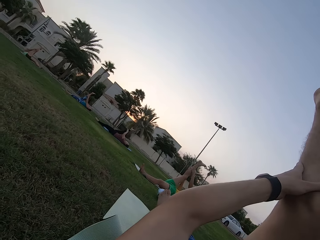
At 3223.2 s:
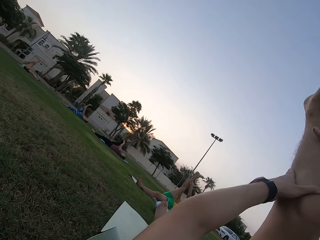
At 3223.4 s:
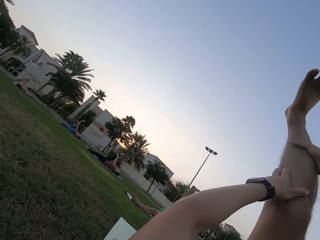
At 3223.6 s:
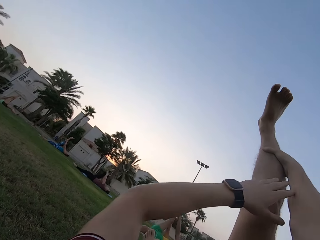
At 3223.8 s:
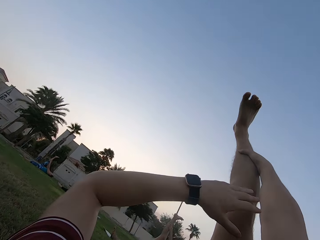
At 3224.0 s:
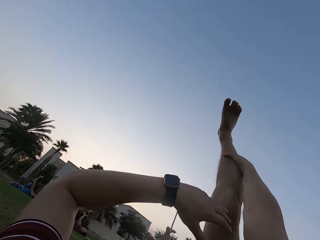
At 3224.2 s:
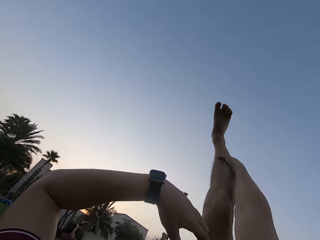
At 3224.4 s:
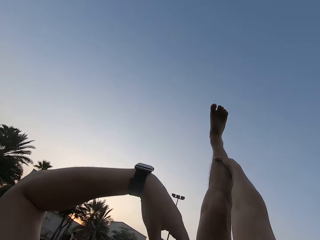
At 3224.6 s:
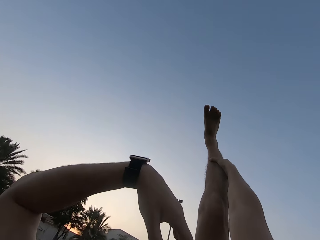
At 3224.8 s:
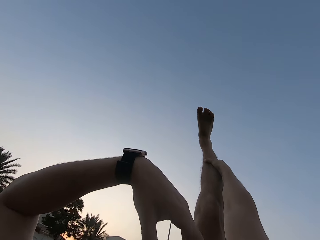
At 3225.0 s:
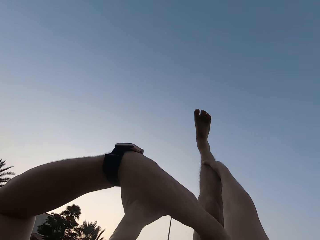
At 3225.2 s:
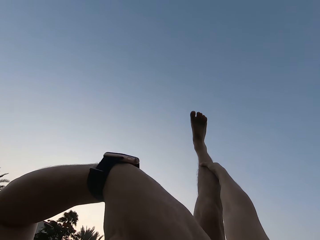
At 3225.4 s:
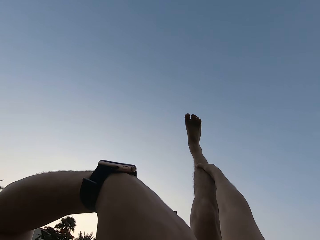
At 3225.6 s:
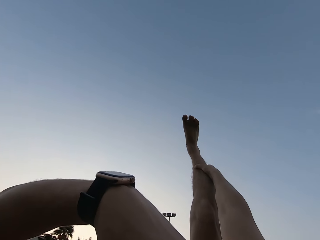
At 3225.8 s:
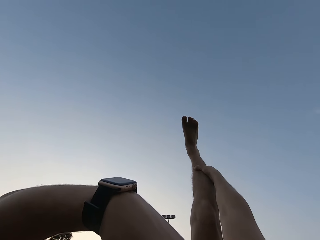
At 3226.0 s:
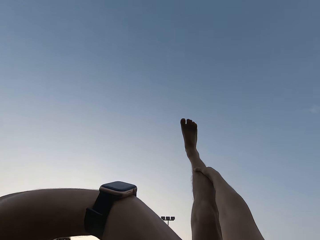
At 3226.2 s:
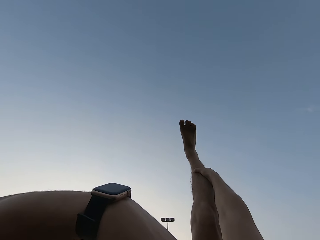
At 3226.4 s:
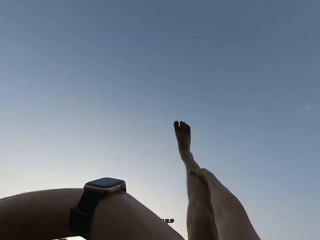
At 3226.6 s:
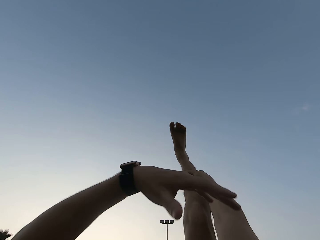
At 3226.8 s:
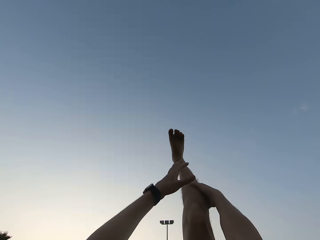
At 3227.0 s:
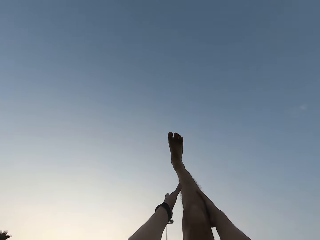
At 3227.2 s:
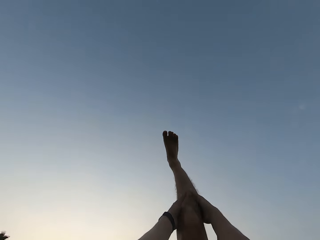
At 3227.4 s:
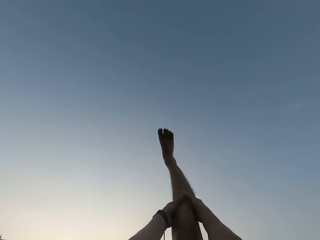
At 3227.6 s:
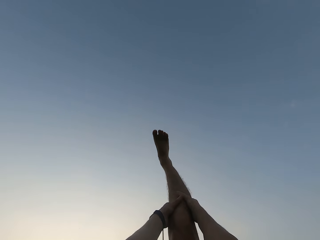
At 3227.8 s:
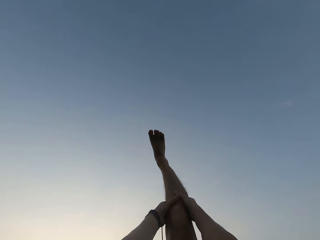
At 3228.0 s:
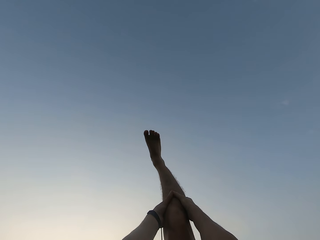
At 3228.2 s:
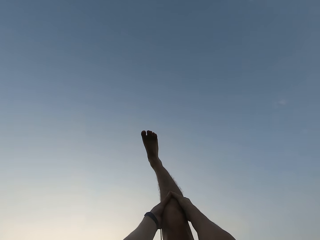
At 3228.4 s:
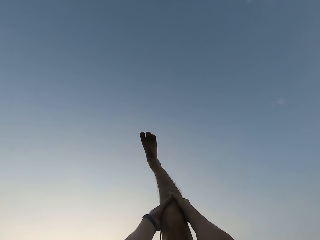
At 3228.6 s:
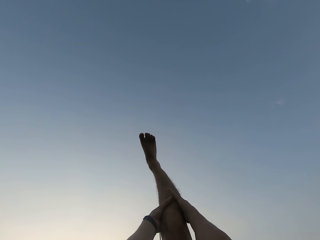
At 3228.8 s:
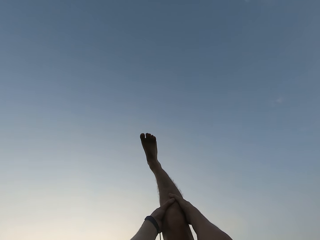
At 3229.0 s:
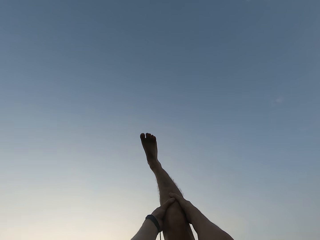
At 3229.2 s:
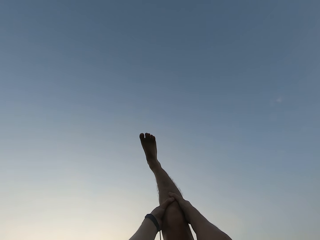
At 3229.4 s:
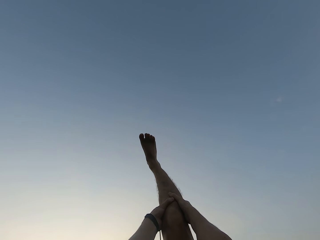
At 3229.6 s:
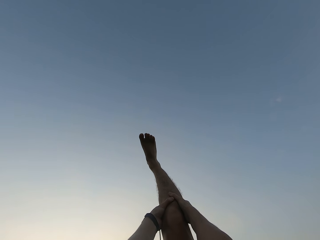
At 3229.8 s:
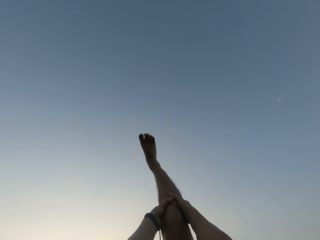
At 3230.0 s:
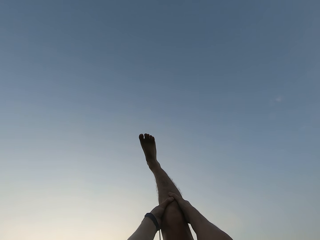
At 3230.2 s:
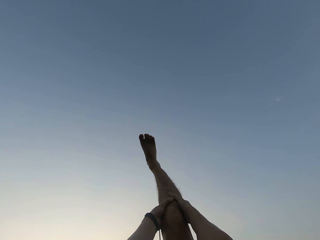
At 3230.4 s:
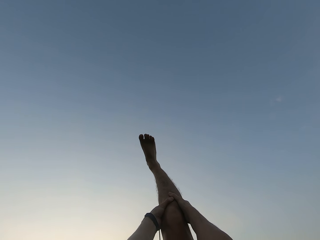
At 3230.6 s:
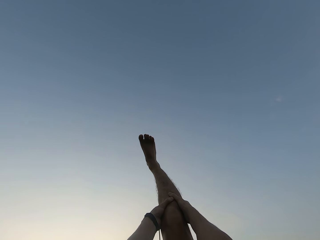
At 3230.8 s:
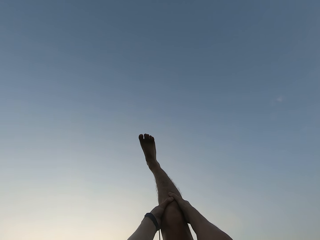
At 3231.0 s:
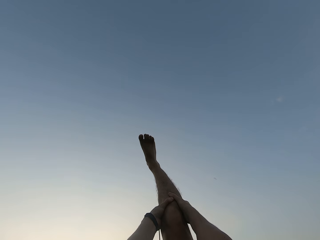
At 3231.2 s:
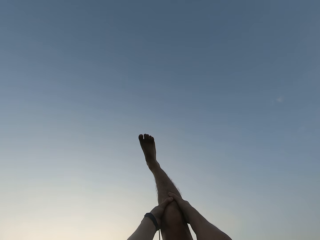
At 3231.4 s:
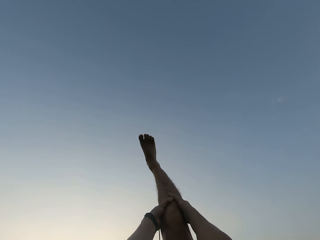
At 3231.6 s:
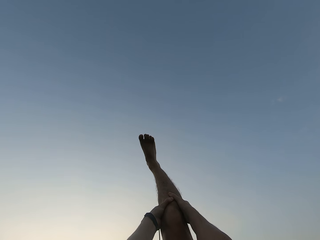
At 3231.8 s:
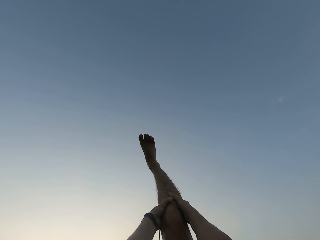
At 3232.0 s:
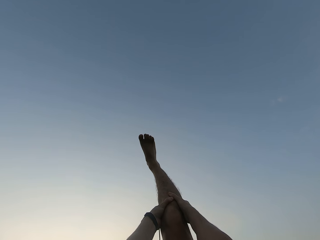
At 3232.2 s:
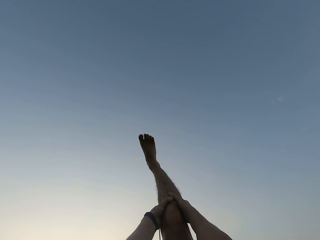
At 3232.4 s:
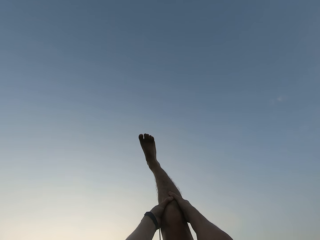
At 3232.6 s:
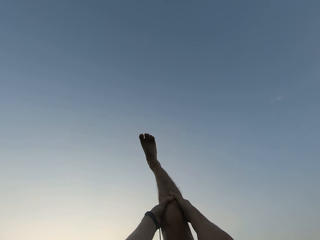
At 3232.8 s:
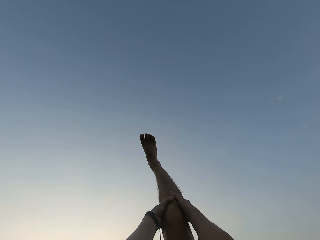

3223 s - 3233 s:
The camera wearer moves his hand. He holds his leg with both hands. He stares at his leg.

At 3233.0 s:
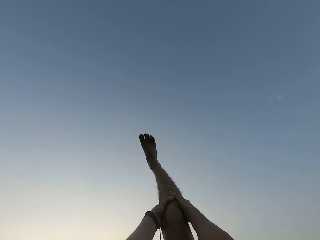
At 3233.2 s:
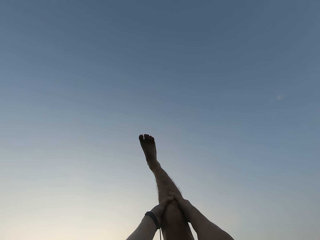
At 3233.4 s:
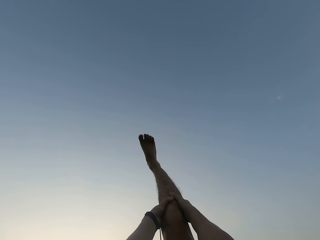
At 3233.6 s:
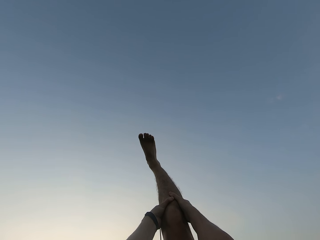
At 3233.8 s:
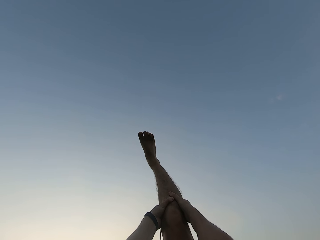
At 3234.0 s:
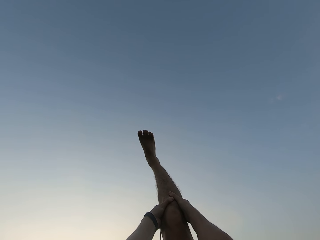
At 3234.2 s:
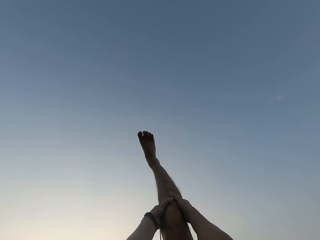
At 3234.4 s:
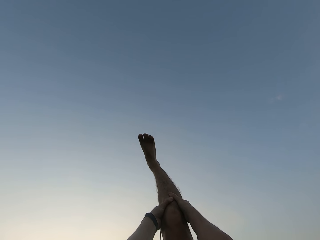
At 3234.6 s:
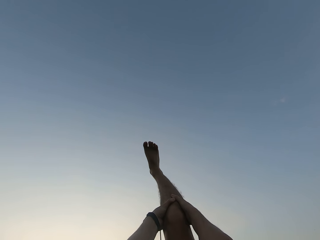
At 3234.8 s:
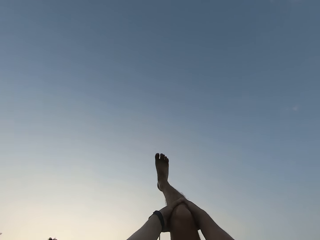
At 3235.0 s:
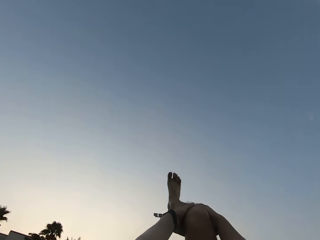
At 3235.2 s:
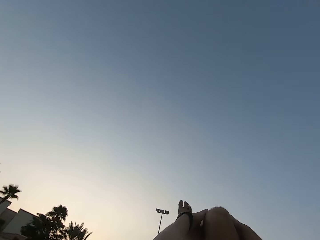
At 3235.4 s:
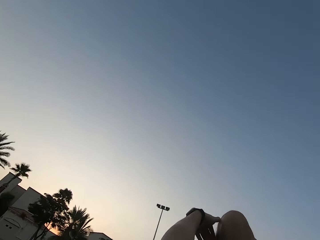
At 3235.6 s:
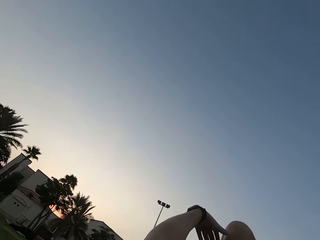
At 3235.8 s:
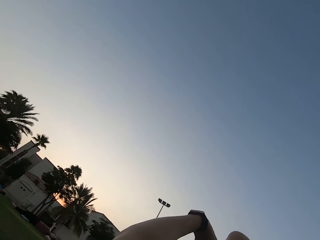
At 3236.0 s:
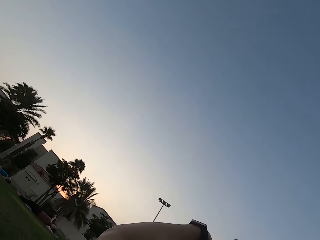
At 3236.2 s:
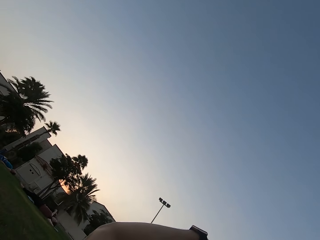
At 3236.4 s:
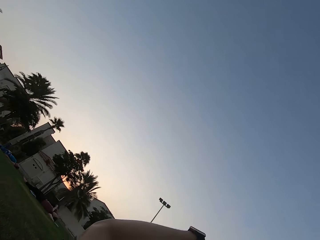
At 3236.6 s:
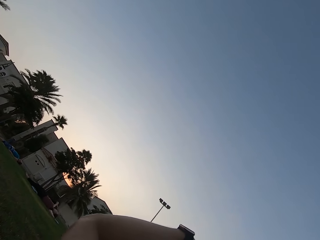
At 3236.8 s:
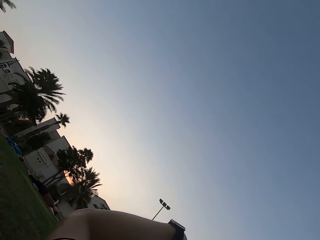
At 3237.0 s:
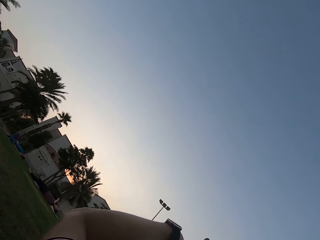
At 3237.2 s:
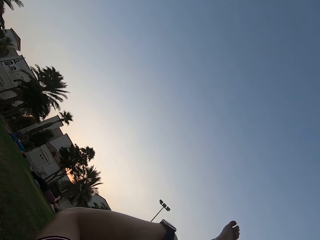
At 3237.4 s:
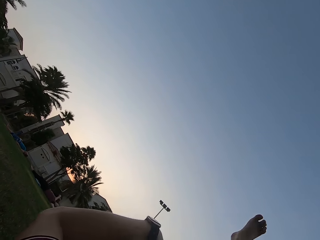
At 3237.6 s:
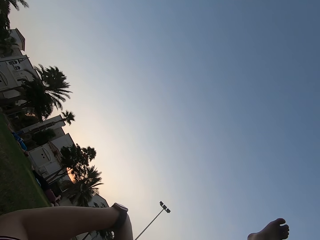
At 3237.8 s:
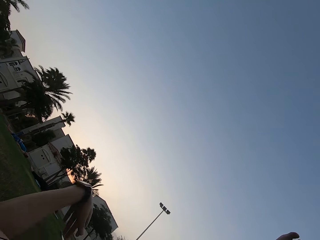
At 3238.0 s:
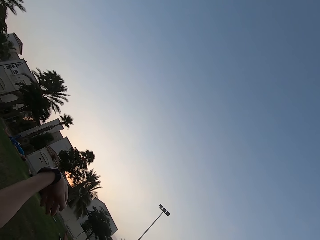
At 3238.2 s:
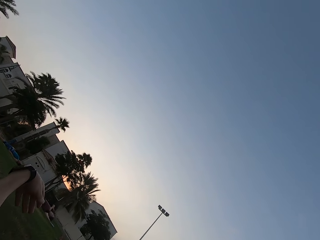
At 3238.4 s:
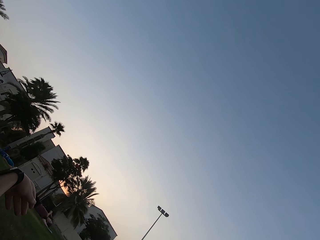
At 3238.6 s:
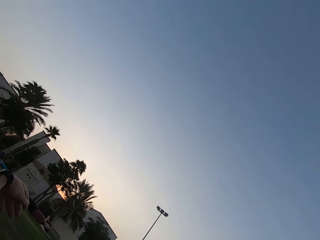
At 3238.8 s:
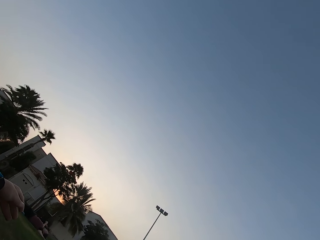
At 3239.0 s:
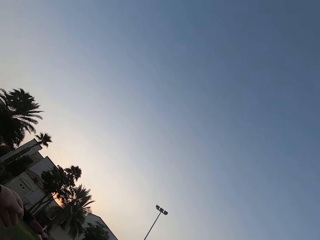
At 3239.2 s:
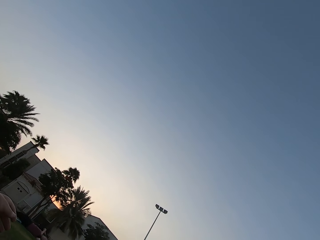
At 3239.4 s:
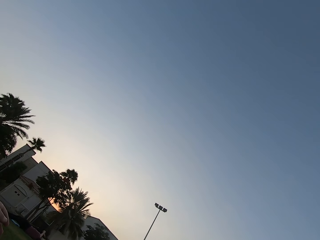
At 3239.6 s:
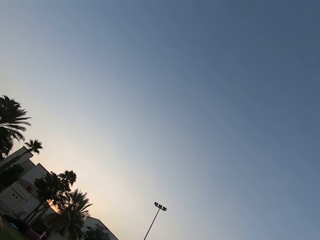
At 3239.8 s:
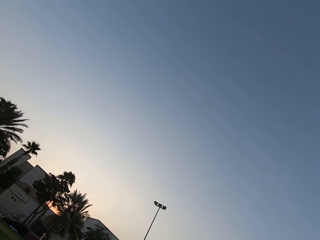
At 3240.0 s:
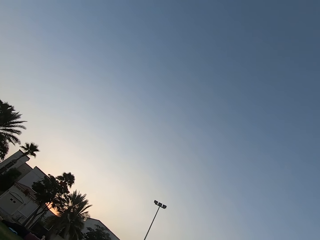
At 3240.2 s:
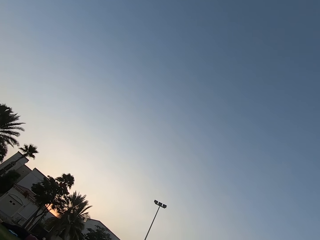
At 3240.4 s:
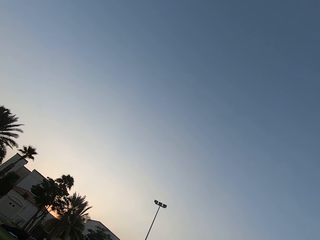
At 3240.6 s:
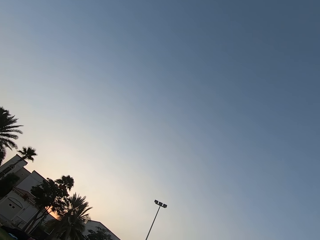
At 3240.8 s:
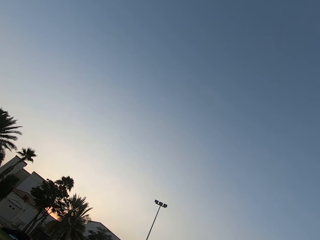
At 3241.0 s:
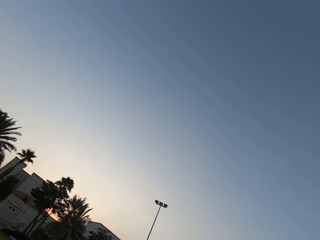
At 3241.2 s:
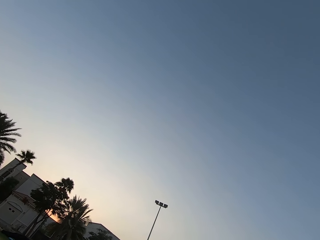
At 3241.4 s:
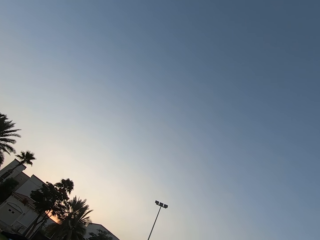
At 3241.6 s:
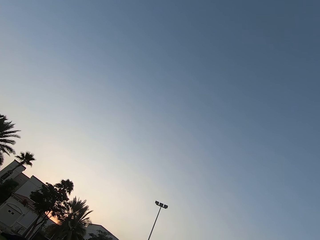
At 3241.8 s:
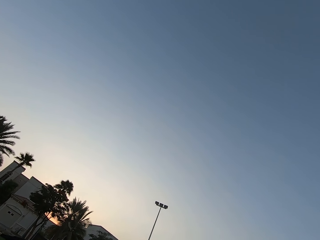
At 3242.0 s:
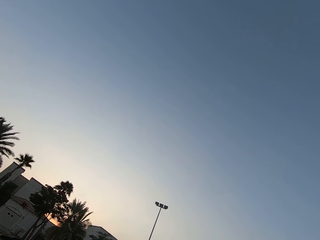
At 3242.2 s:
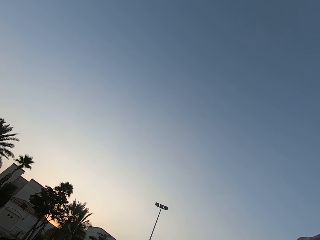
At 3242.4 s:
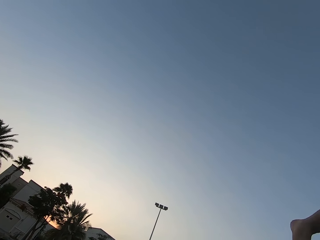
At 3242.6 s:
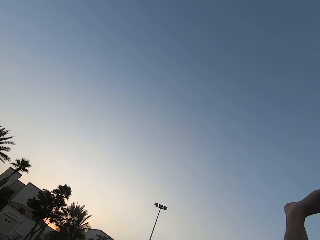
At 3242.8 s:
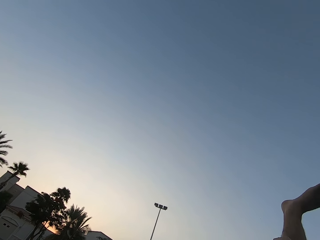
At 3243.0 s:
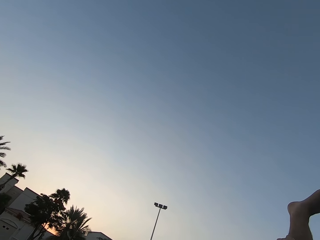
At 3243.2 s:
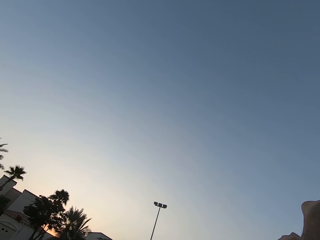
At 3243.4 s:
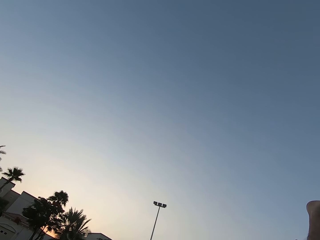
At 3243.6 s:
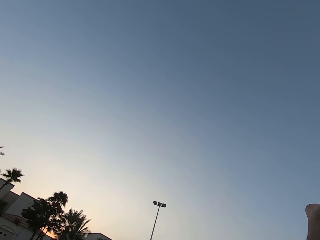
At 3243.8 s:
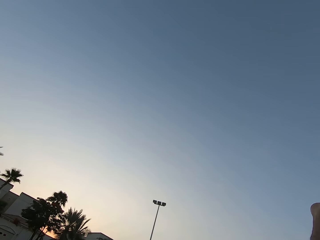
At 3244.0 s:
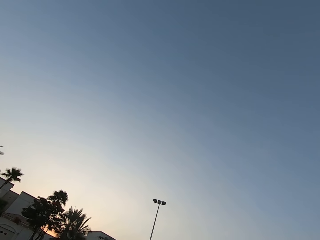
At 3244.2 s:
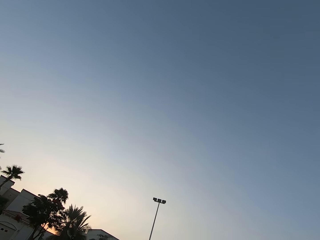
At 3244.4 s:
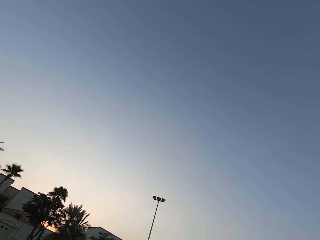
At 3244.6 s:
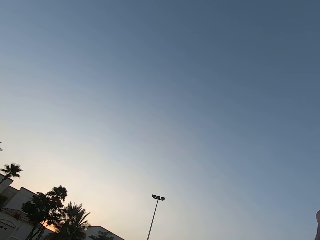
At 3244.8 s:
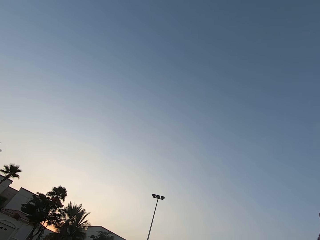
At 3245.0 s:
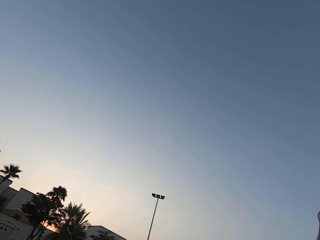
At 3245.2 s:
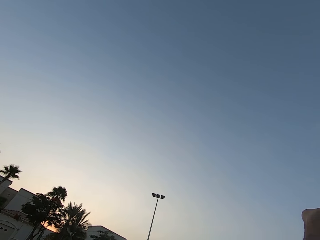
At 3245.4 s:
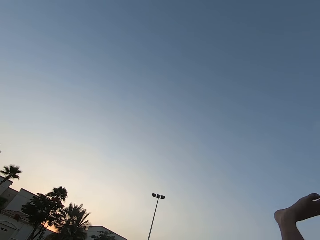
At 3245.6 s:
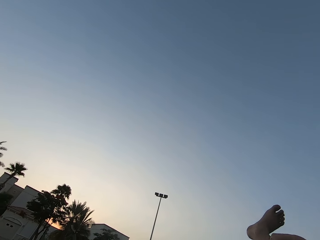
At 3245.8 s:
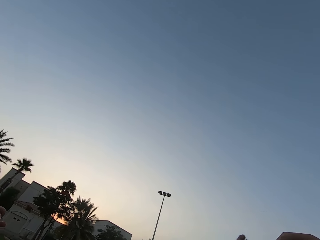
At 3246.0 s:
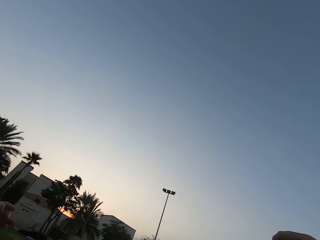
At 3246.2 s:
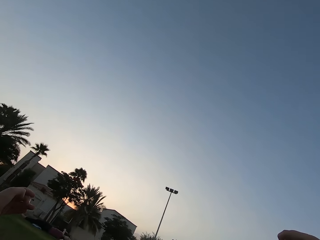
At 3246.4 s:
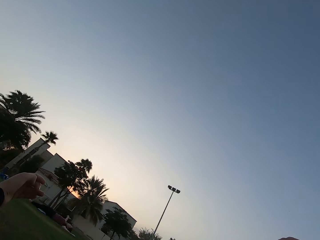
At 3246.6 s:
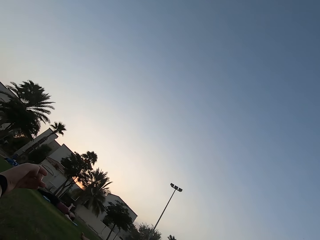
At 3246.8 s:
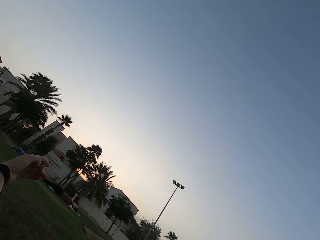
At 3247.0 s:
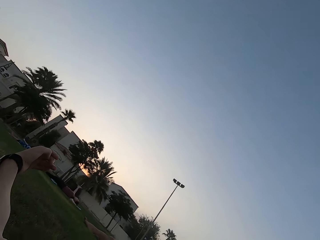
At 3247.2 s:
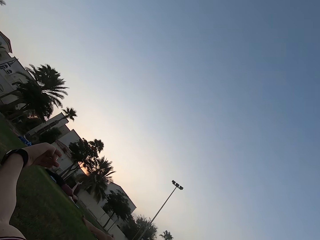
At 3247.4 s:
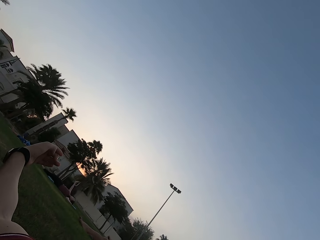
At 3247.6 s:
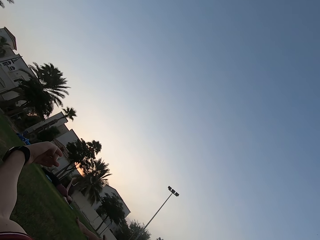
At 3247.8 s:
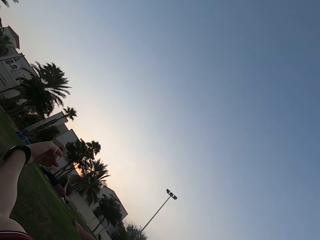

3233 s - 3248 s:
The camera wearer looks around the field. He stares at the sky. He moves his leg. He looks around the field.
